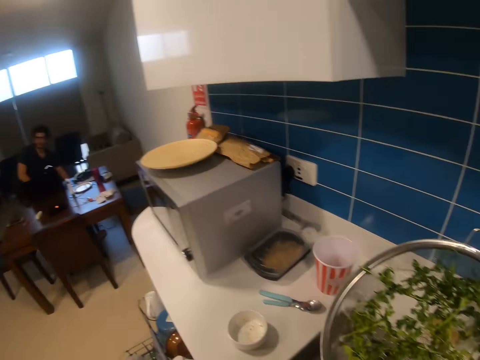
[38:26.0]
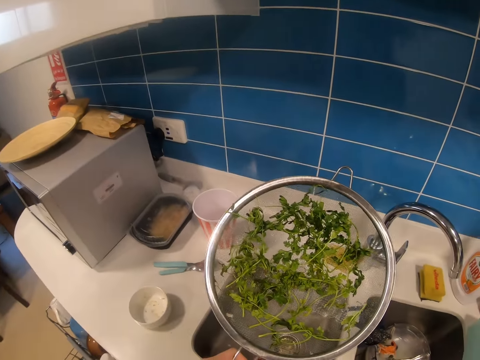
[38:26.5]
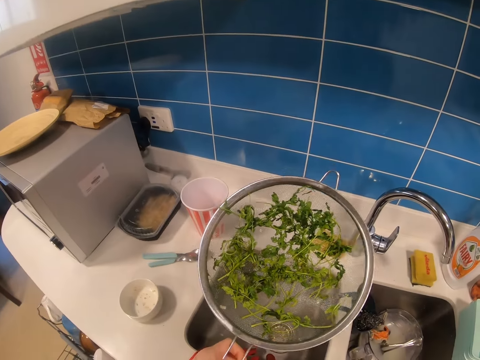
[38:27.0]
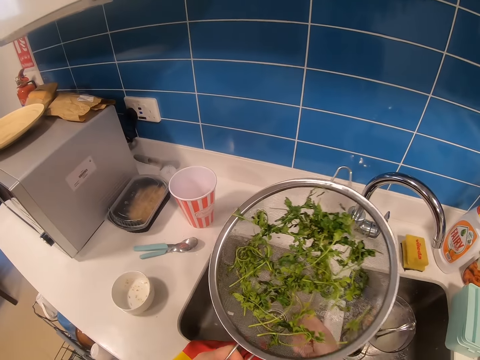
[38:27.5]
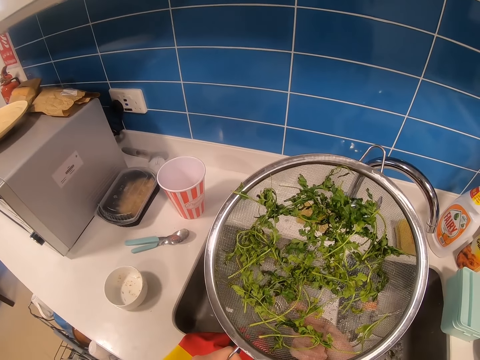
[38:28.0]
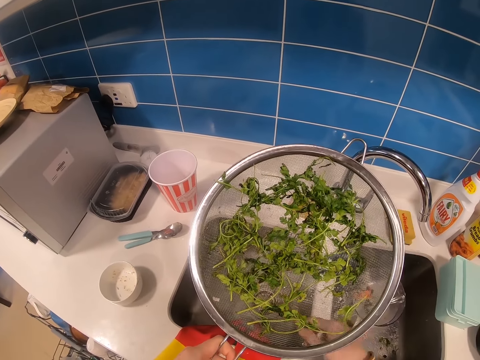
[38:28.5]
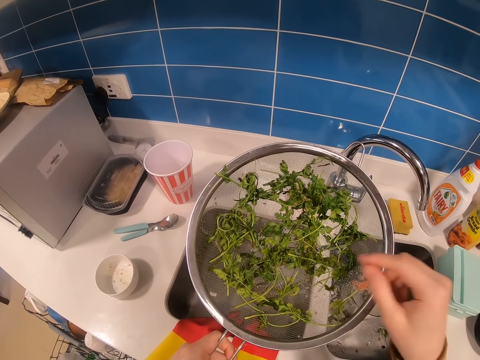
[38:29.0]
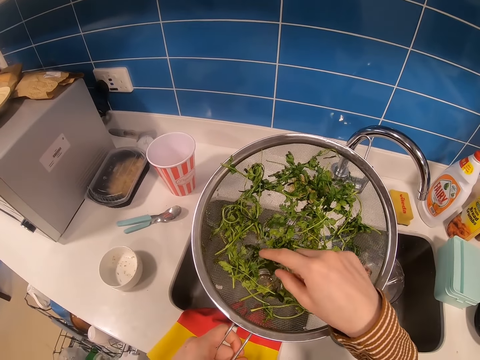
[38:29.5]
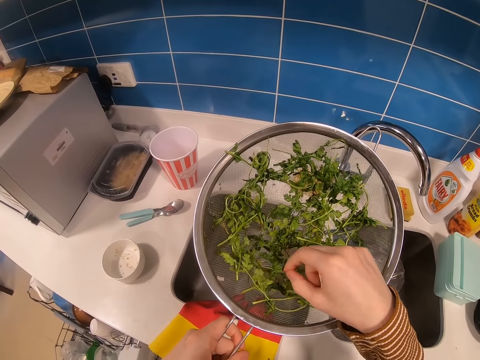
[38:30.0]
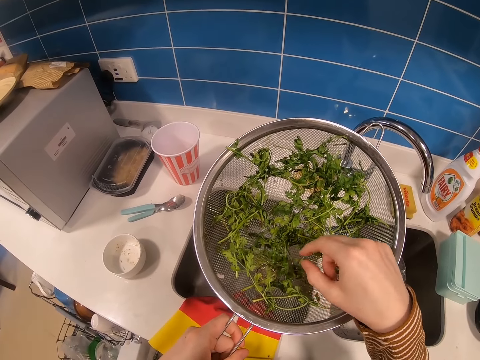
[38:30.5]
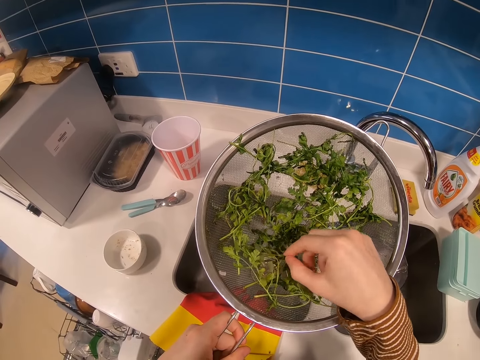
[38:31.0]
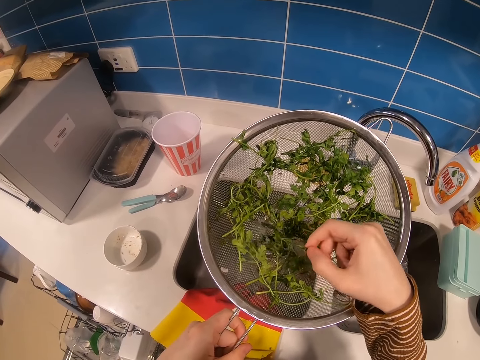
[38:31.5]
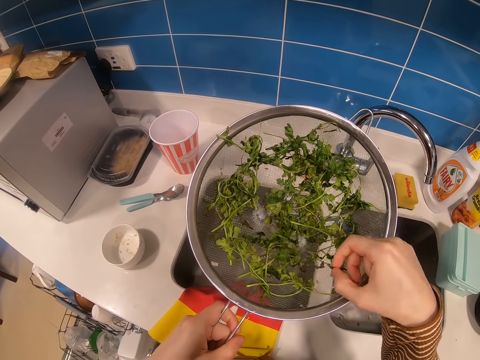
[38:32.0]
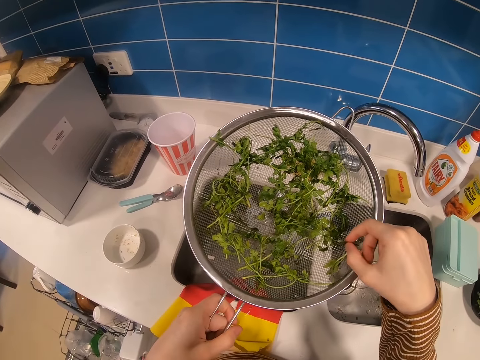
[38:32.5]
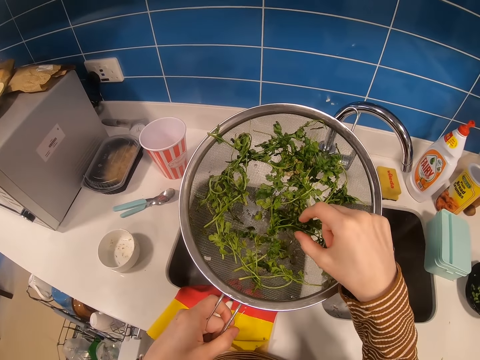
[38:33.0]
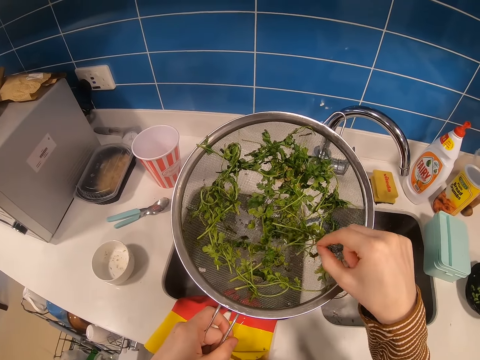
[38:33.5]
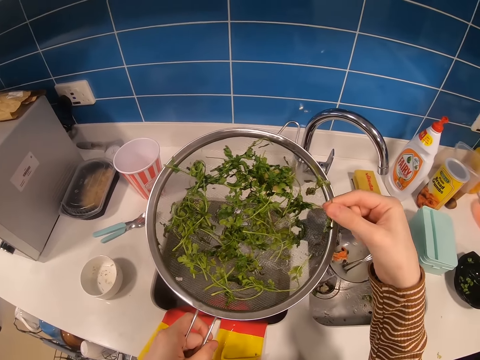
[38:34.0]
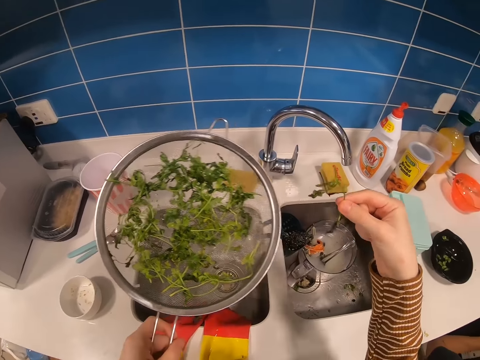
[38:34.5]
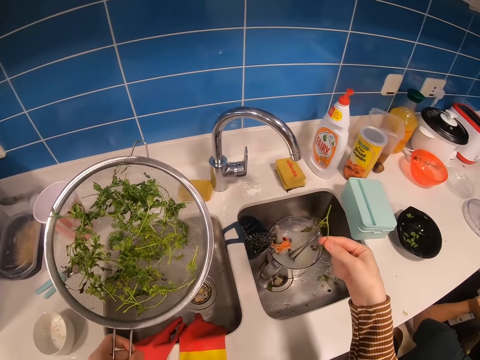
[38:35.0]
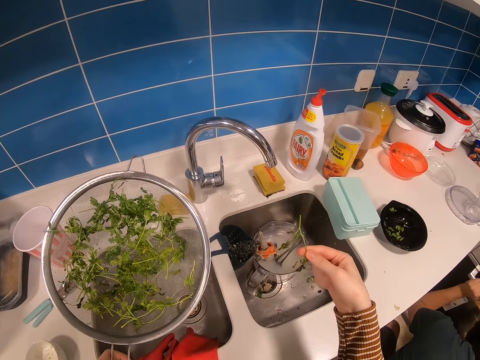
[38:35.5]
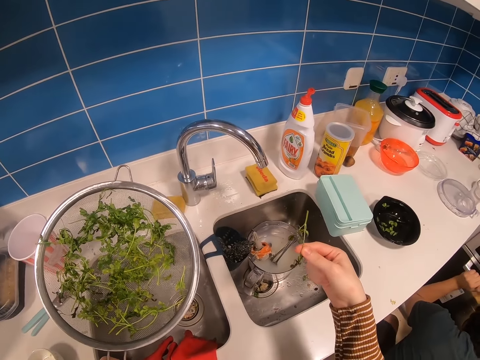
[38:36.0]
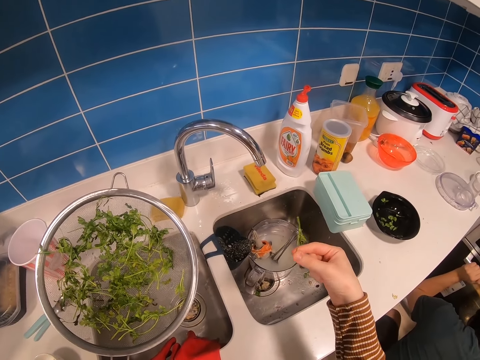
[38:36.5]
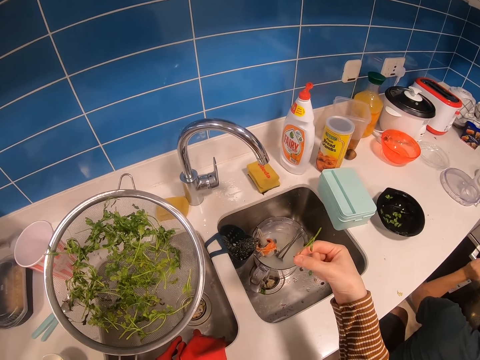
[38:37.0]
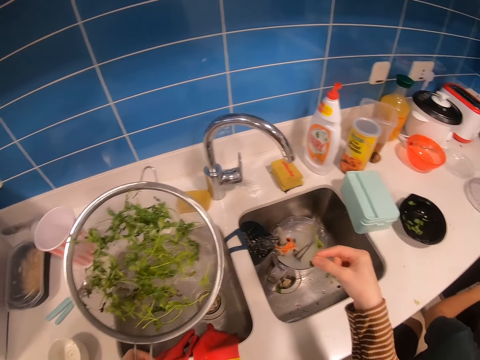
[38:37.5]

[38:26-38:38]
A man stands. The camera wearer lifts a sieve. They select coriander in the sieve. They move the parsley on the sieve. They pick the parsley. They look at the coriander.

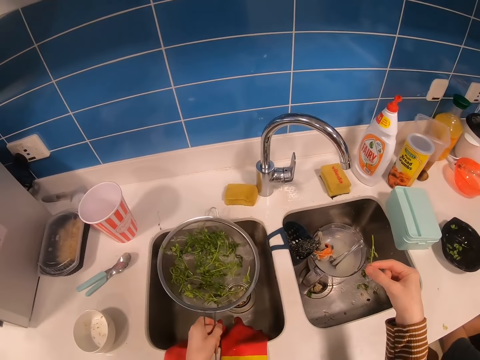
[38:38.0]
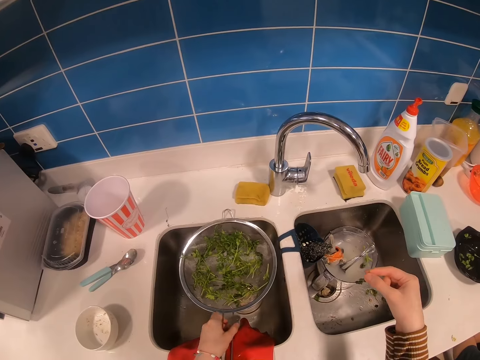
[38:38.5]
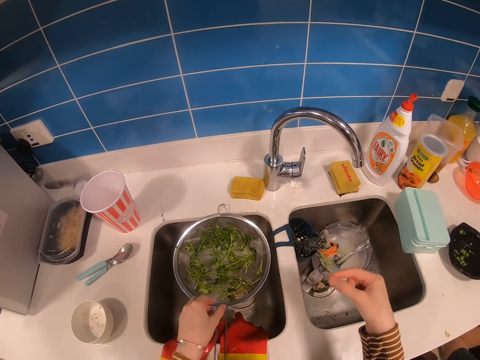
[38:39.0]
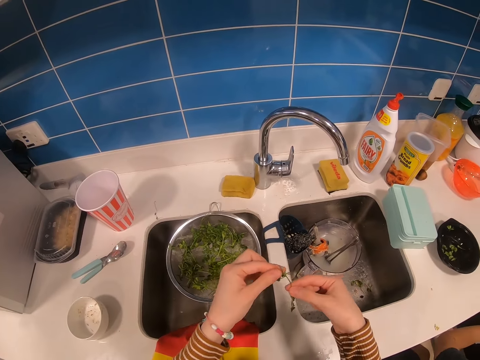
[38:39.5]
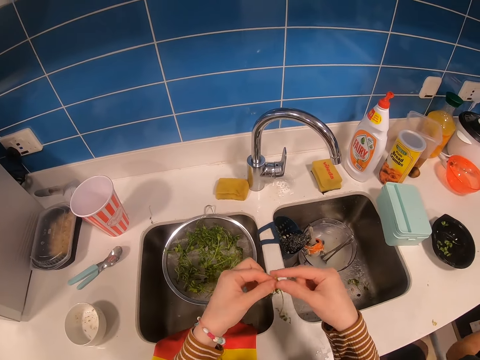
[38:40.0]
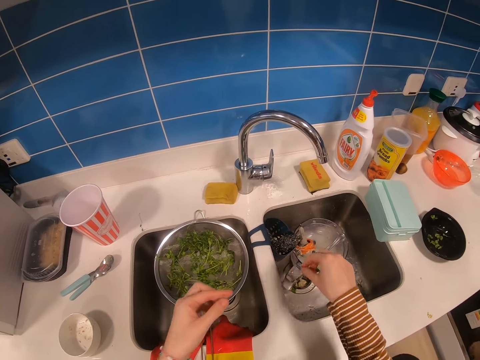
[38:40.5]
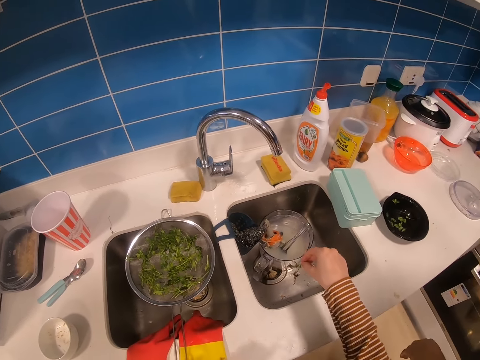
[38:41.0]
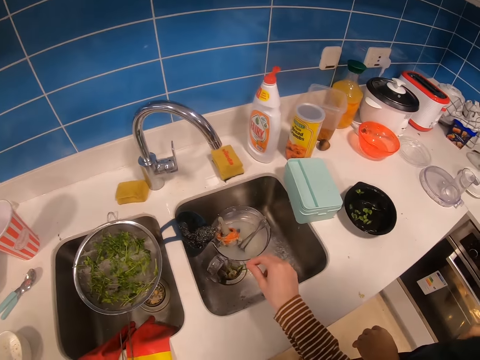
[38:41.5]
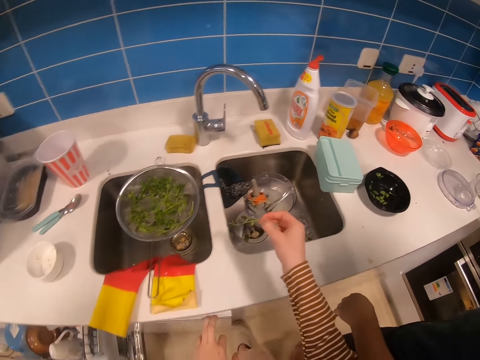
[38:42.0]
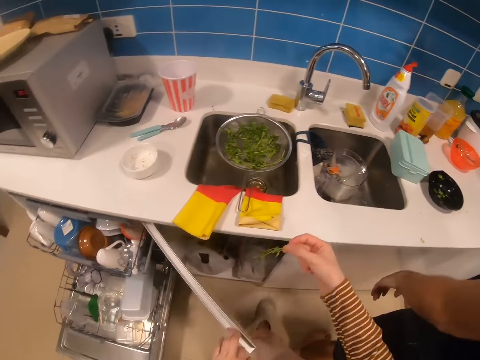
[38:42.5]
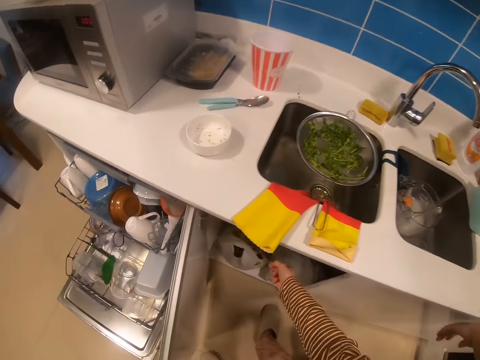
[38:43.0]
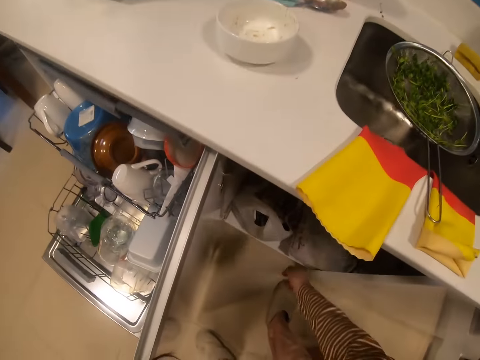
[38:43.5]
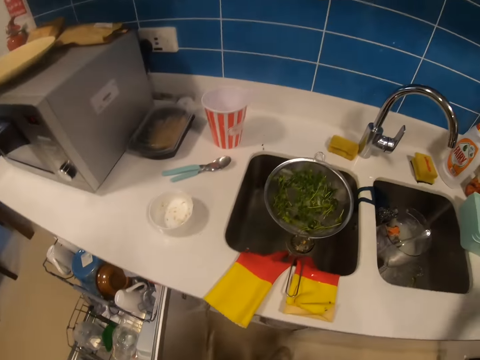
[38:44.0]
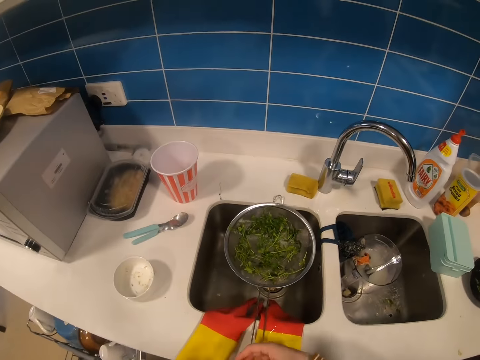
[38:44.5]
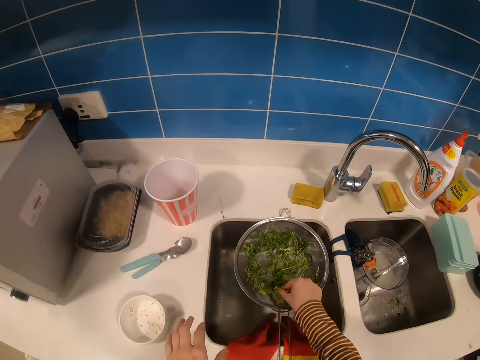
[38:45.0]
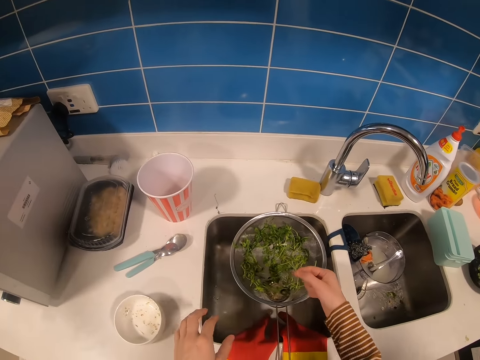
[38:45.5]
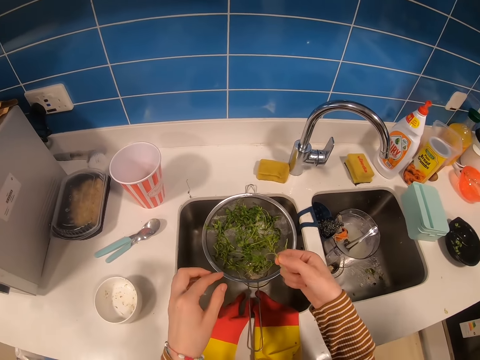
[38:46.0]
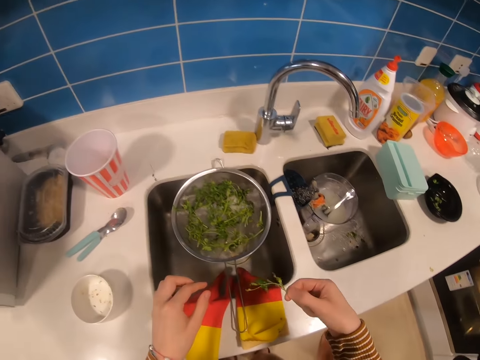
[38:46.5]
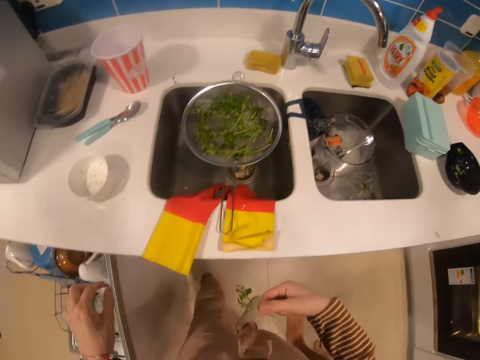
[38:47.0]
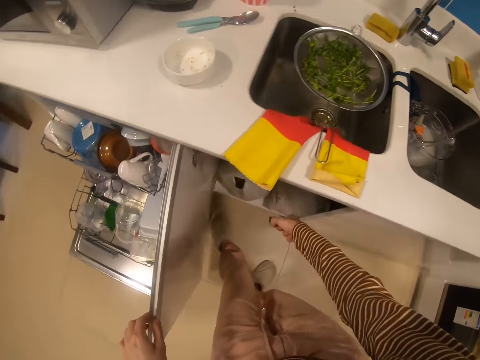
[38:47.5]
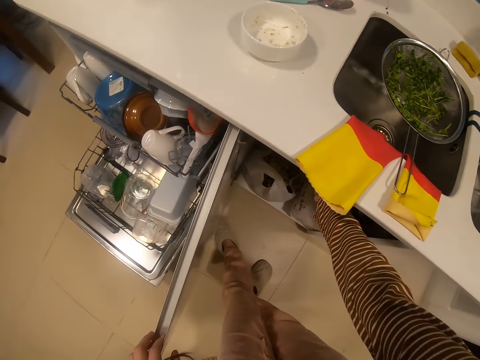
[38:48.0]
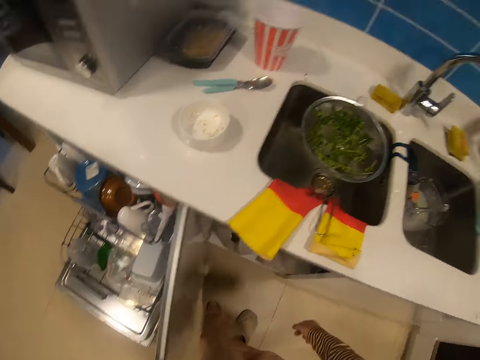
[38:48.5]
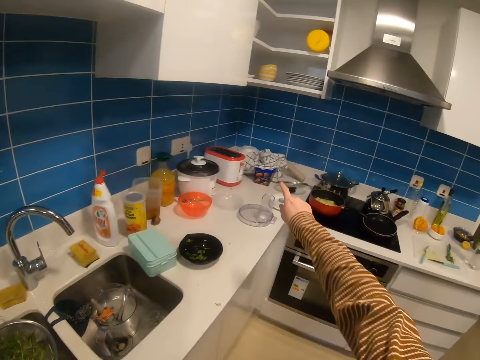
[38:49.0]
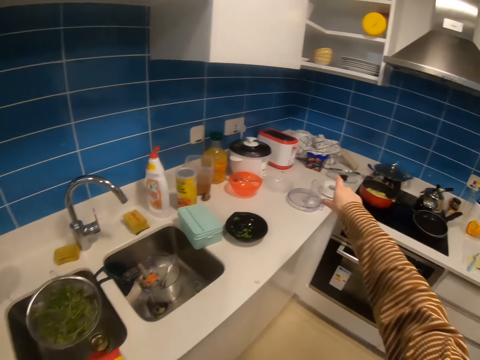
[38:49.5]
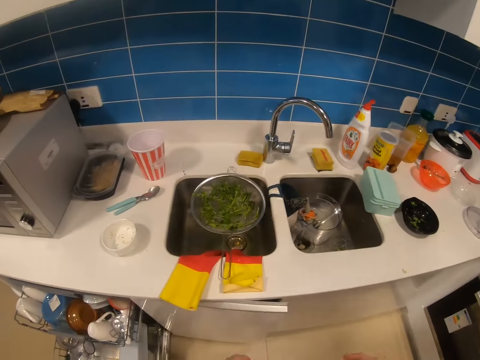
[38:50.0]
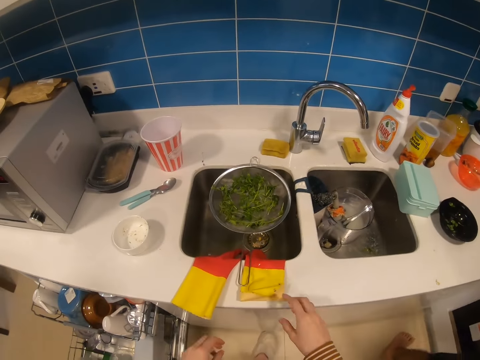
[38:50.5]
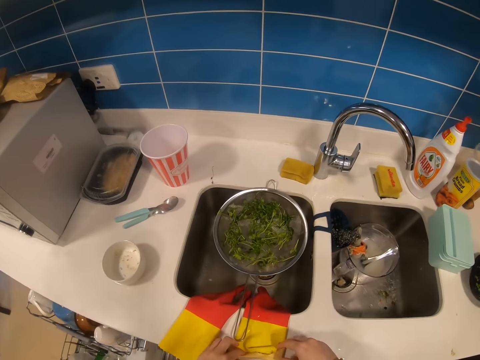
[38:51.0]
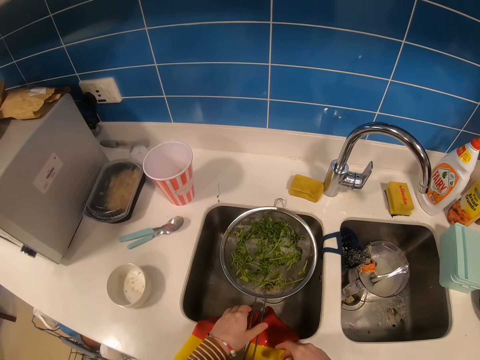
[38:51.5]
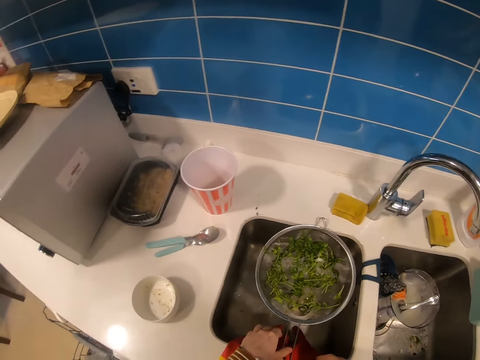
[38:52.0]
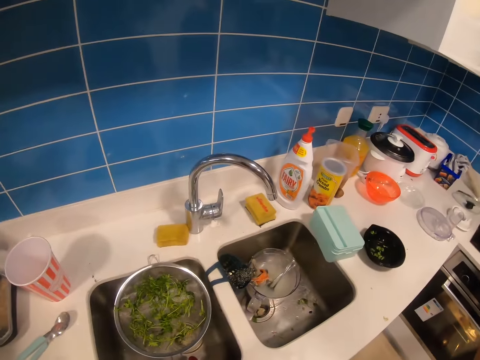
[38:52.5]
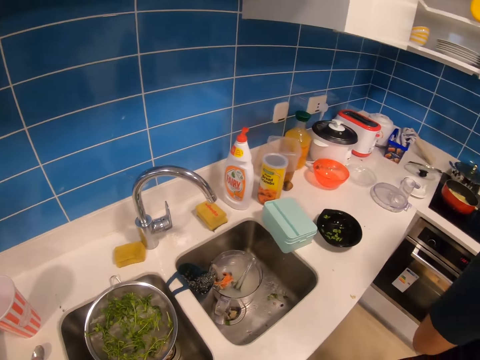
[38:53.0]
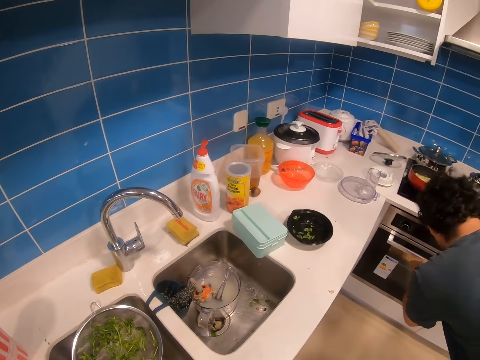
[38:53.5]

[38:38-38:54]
The camera wearer puts a sieve down. They touch the coriander. They hold the parsley with the other hand. They suspend the coriander in the sink. They open a cabinet. They put the coriander in the kitchen cabinet. They pick the coriander from the sieve. They put the coriander in the kitchen cabinet, in a plastic bag. They point at the table with the right hand. They close the kitchen cabinet. They touch a scarf. They hold a hand towel.
